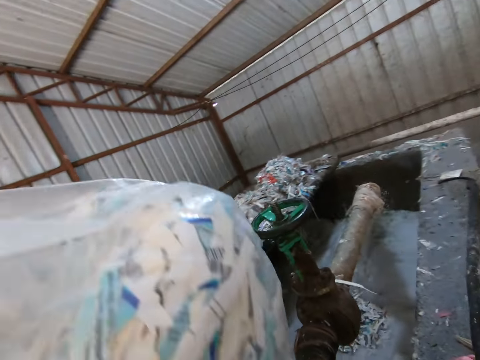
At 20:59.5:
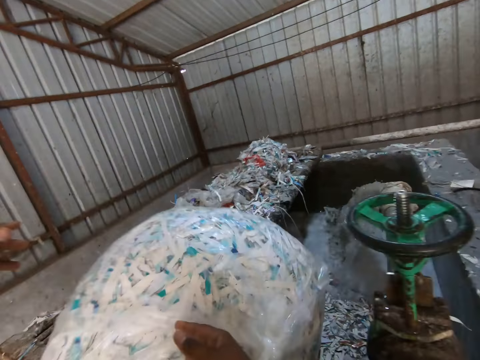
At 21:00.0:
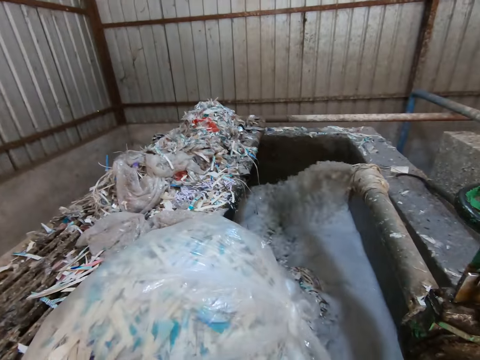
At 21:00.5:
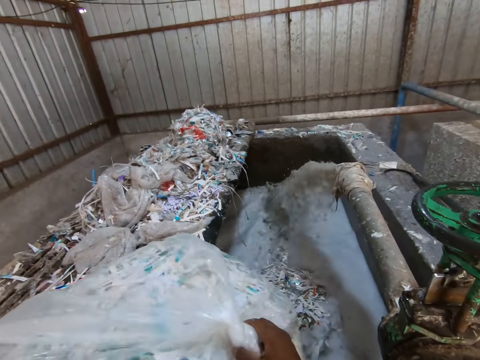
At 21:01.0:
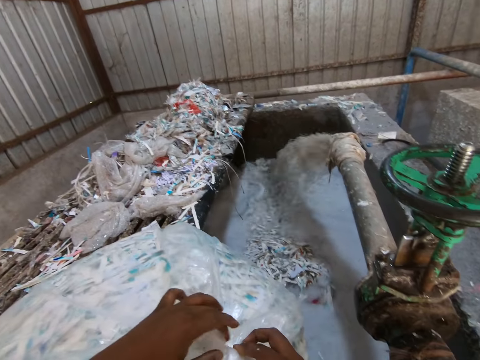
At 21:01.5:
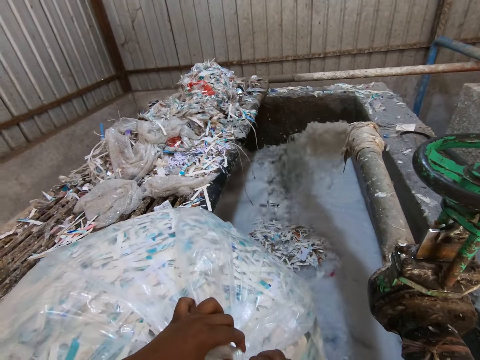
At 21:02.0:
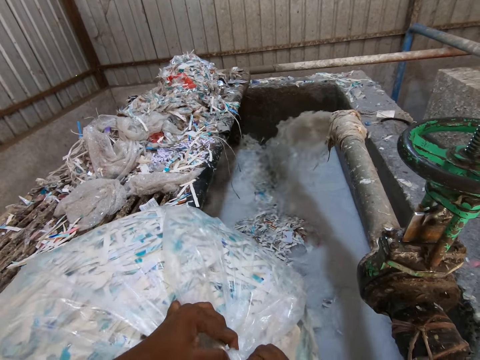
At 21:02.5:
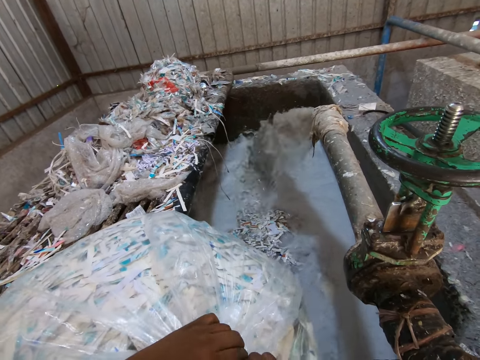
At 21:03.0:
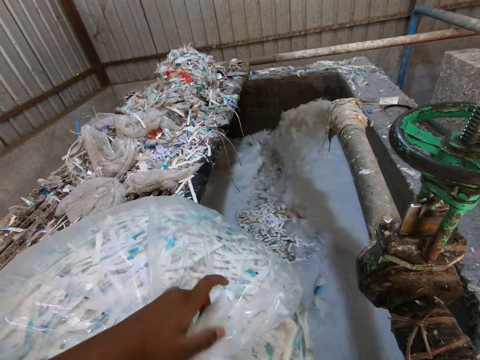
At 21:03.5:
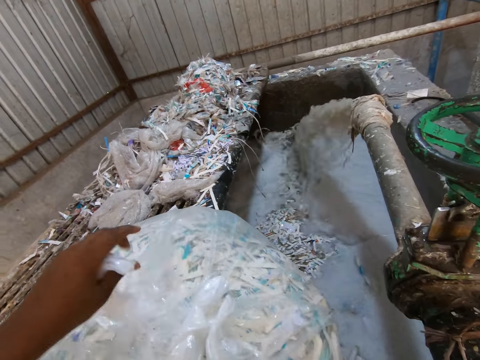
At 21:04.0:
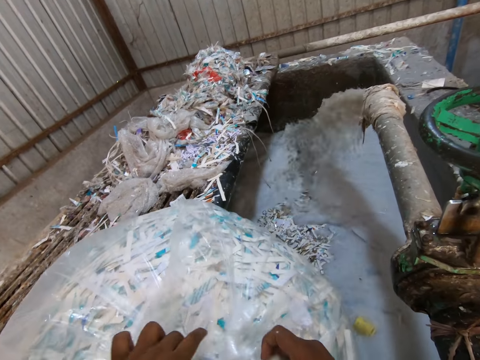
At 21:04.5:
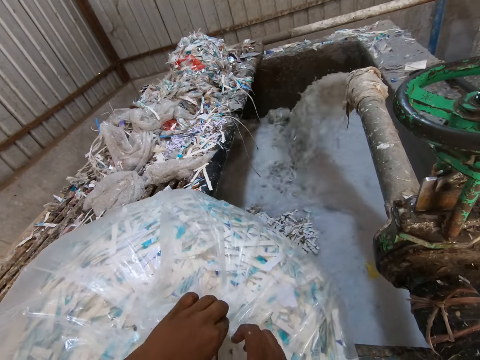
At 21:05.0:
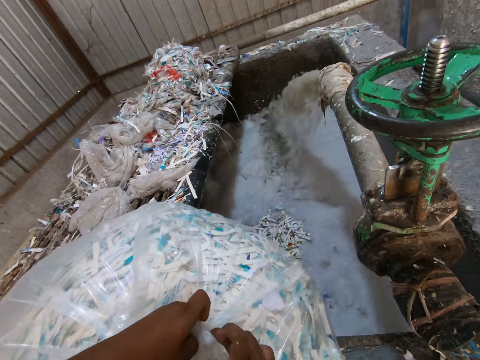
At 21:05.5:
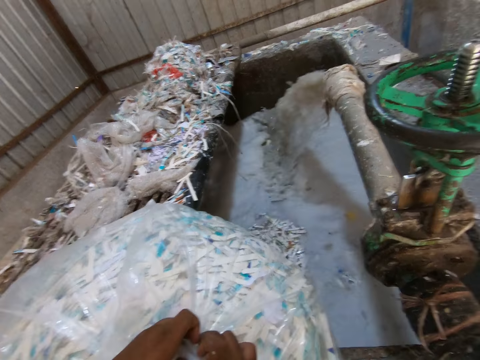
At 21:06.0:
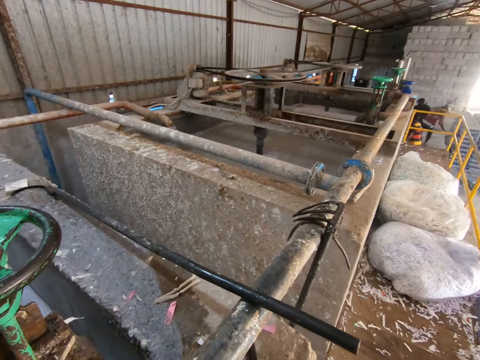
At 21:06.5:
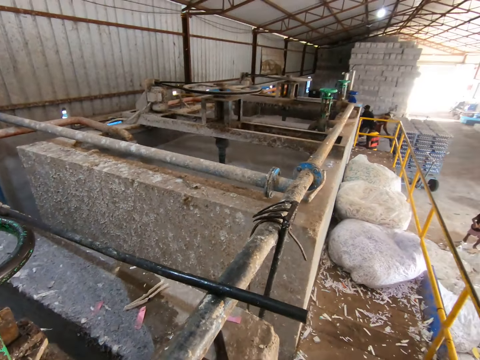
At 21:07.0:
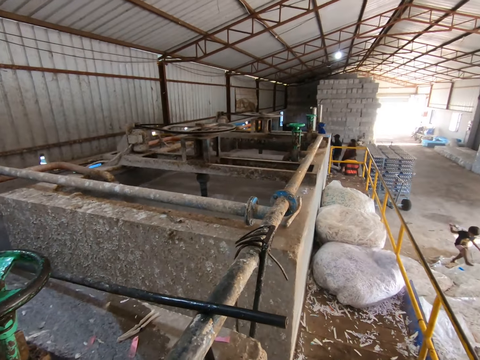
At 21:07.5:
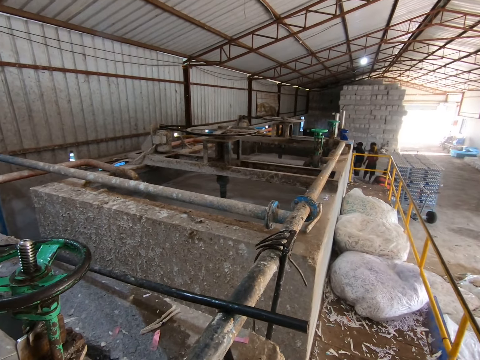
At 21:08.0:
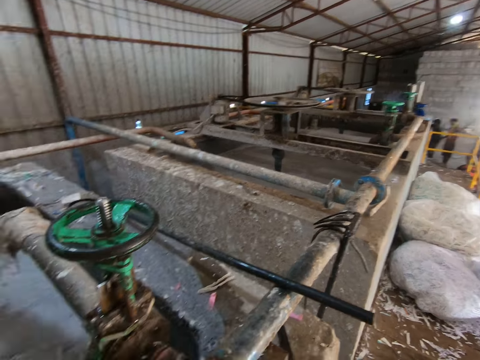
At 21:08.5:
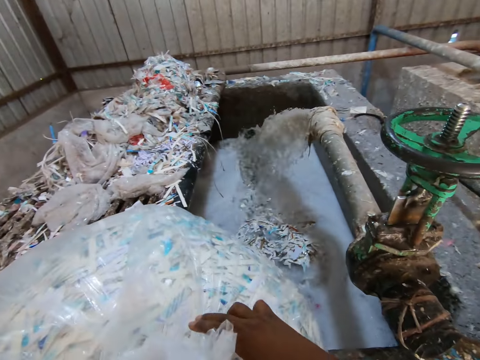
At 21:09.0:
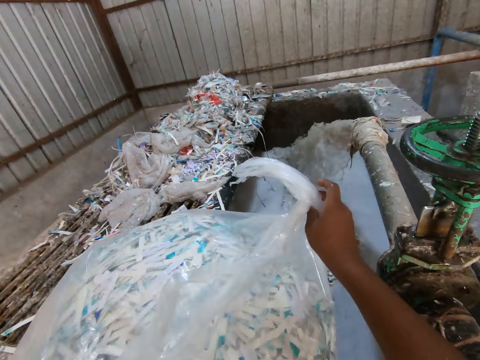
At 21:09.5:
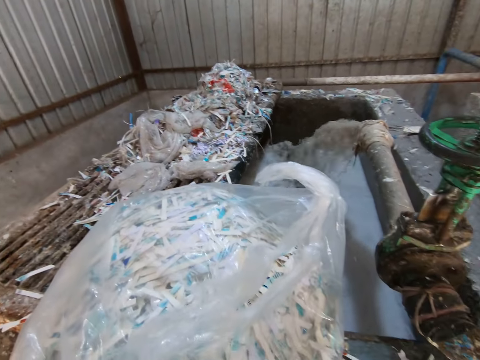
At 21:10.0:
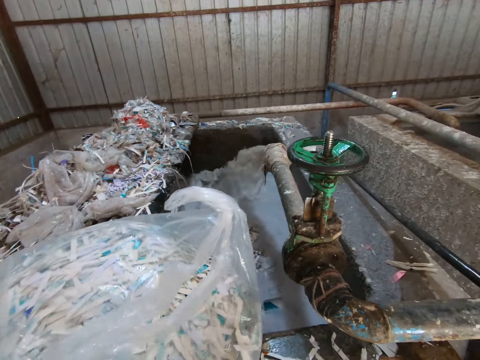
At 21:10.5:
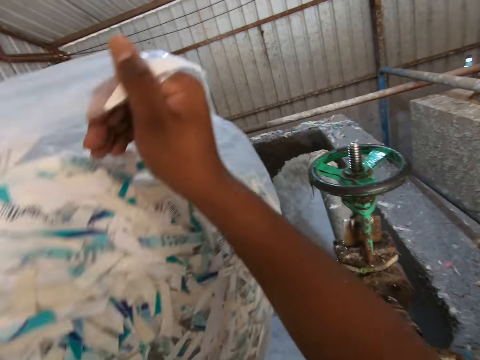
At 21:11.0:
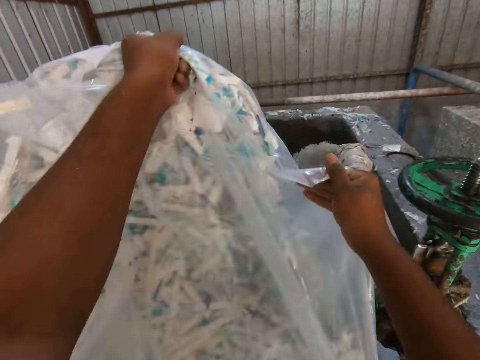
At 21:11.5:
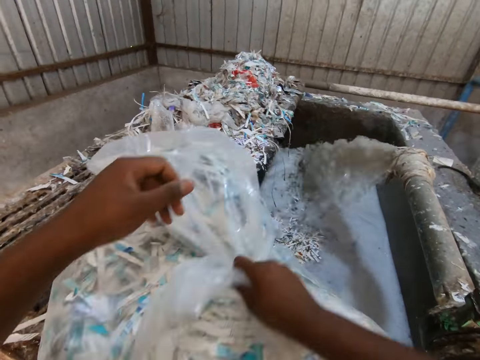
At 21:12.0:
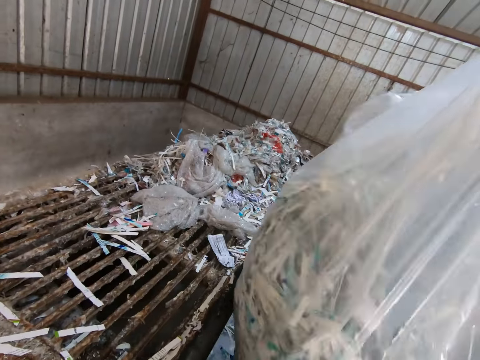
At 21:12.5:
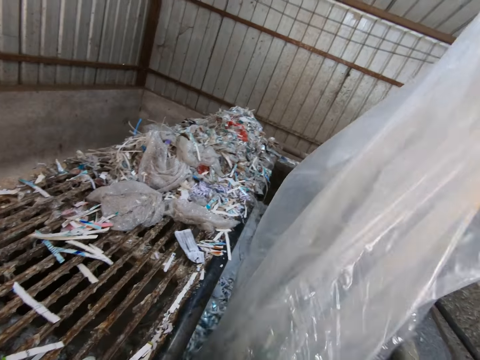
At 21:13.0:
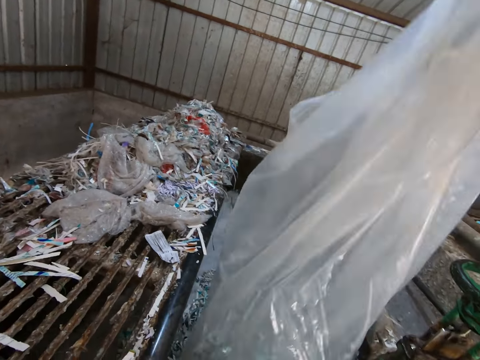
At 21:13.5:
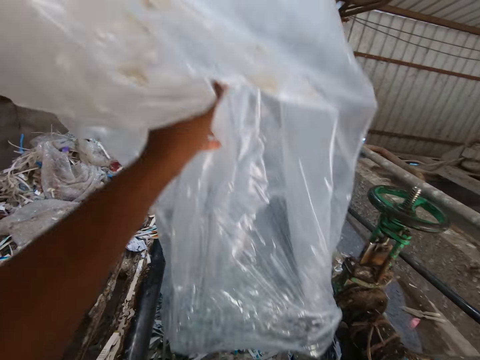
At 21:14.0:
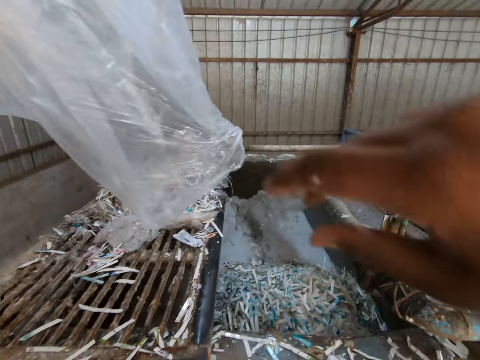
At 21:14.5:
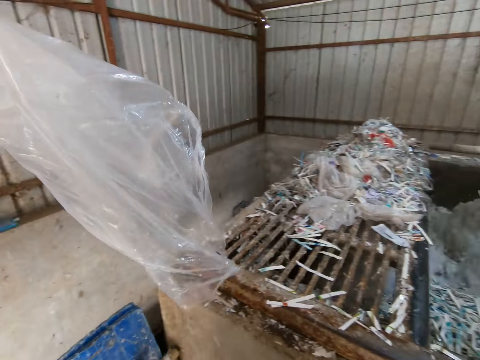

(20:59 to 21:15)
The camera wearer drops a bag of paper waste on the paper pulp pool fence with both hands. He unties the bag of paper waste on the paper pulp pool fence with both hands. A boy plays on a bag of paper waste. The camera wearer pours the paper waste from the bag into the paper pulp pool with both hands. He shakes the bag with his right hand. He passes the bag from his right hand to his left hand.

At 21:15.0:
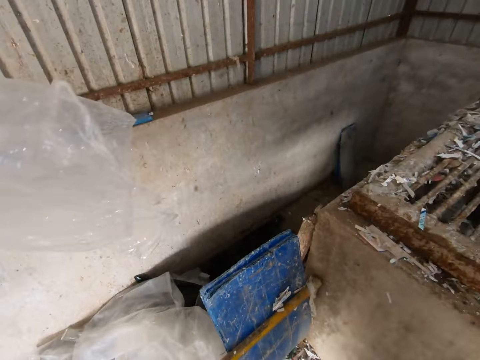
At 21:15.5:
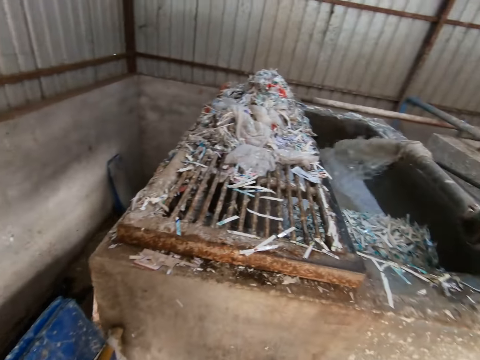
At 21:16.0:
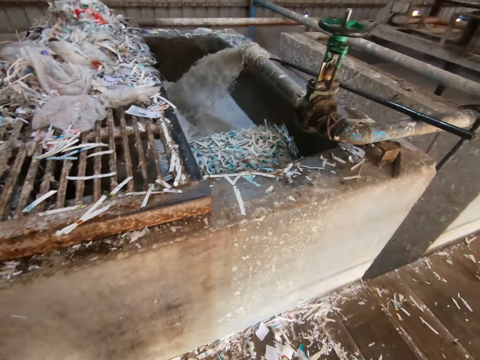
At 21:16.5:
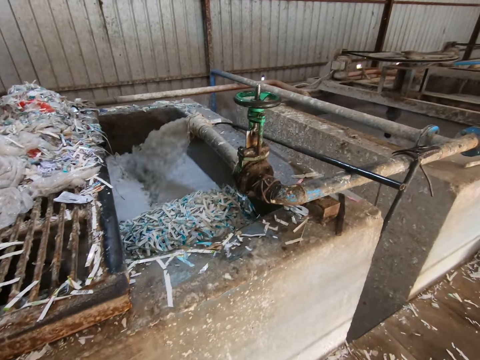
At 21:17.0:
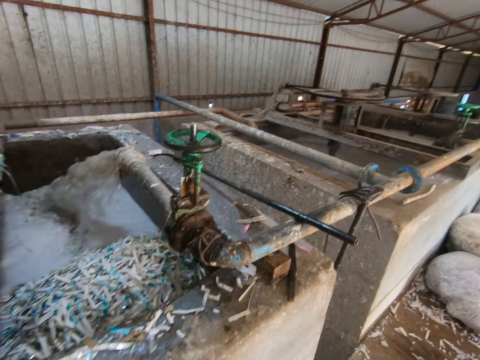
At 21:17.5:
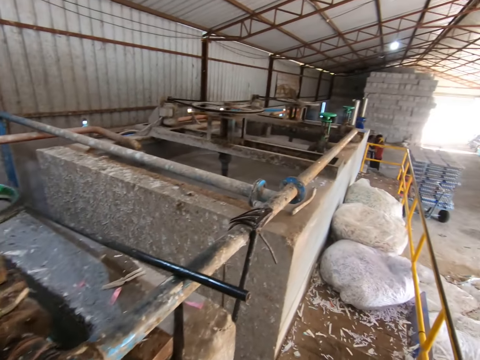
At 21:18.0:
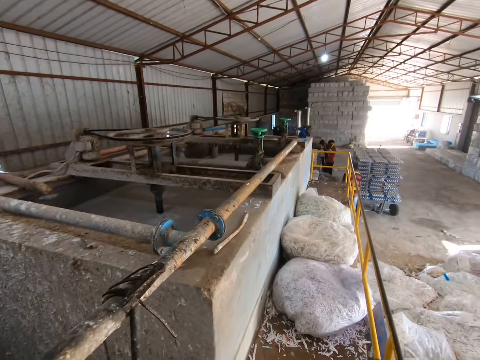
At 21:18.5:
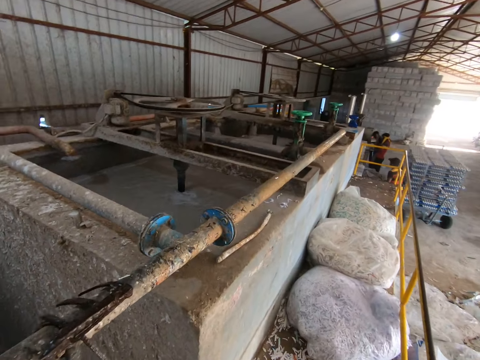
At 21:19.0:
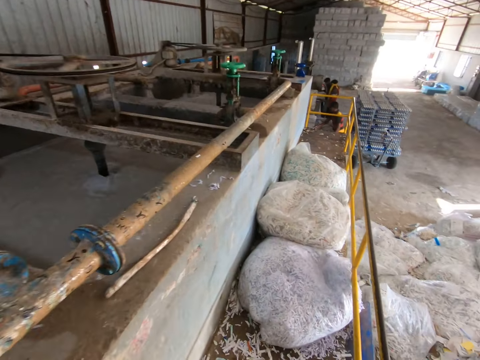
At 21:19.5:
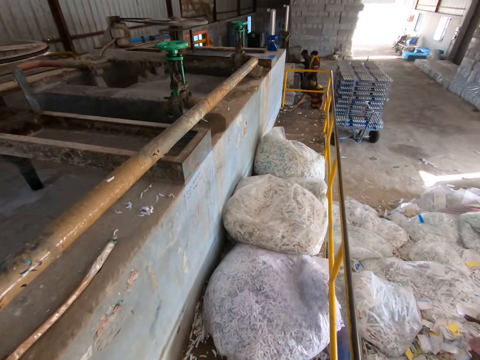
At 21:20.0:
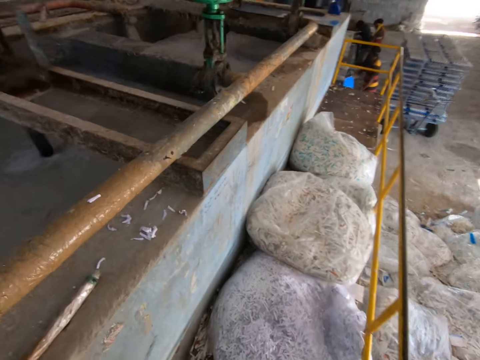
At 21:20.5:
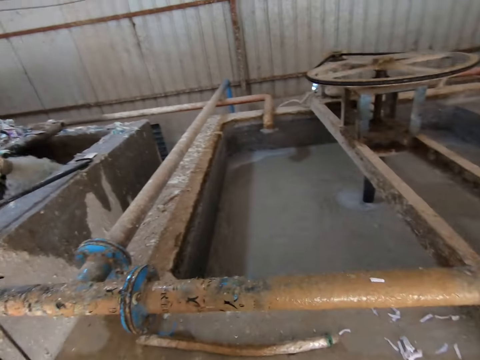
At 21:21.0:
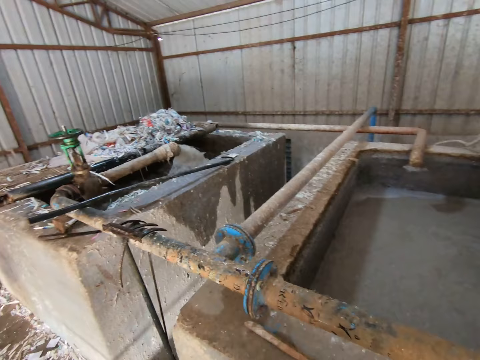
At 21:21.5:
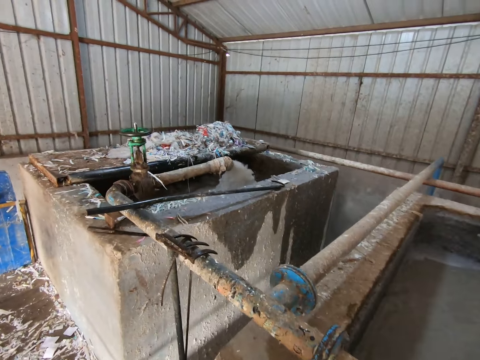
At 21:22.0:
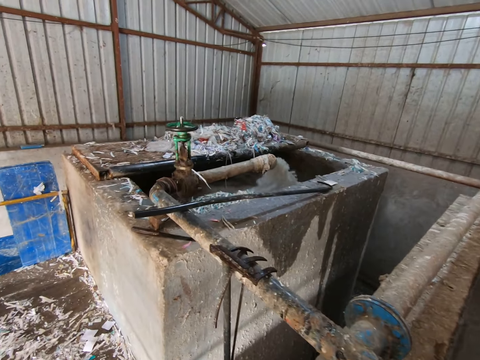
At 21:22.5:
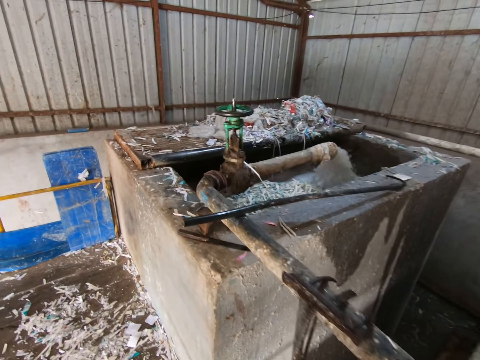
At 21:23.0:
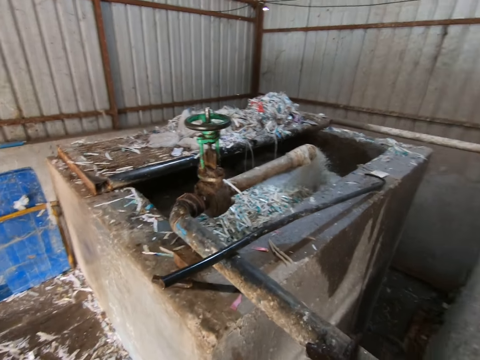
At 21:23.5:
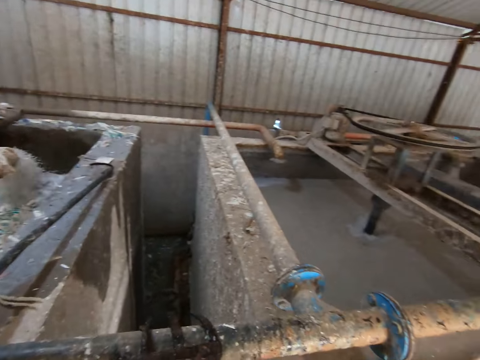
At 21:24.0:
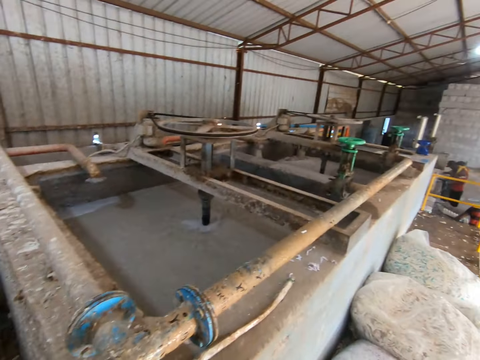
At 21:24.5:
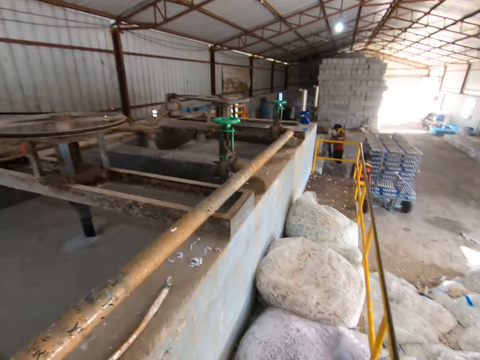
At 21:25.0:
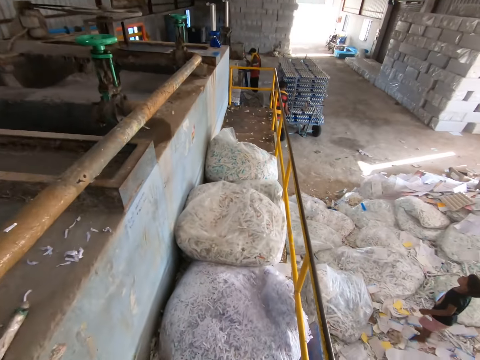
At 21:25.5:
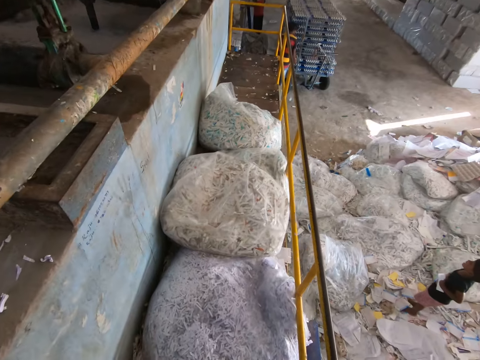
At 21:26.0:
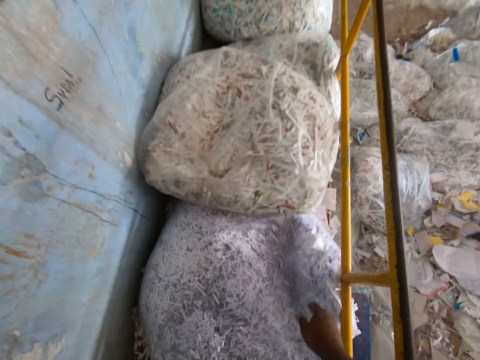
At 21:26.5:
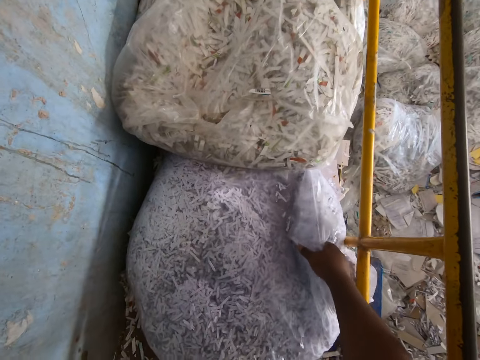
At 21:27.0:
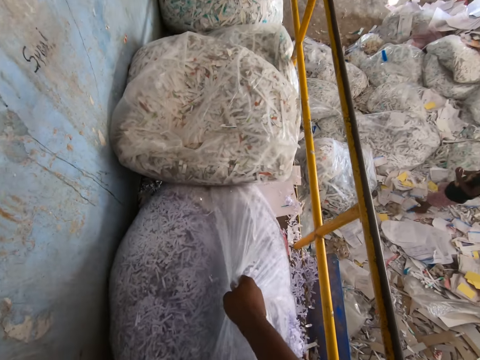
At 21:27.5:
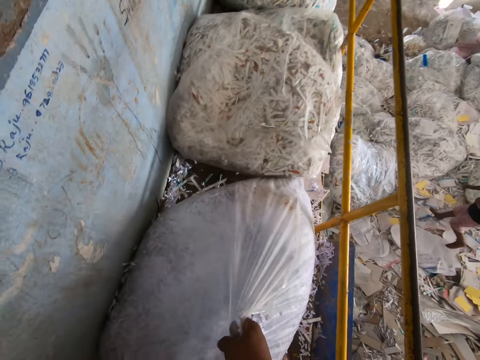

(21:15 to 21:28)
The camera wearer puts the plastic bag on the floor. He looks around the room. He picks up a bag of paper waste from the walkway with his right hand. He pulls the plastic bag.
